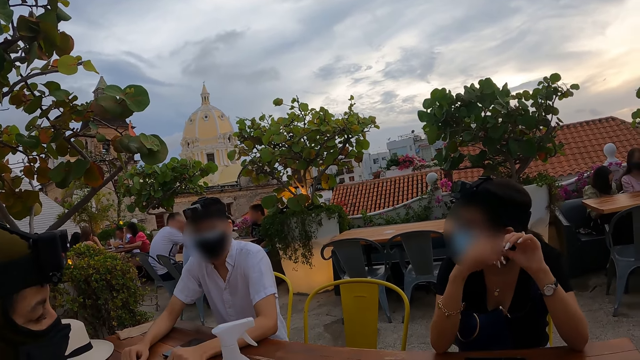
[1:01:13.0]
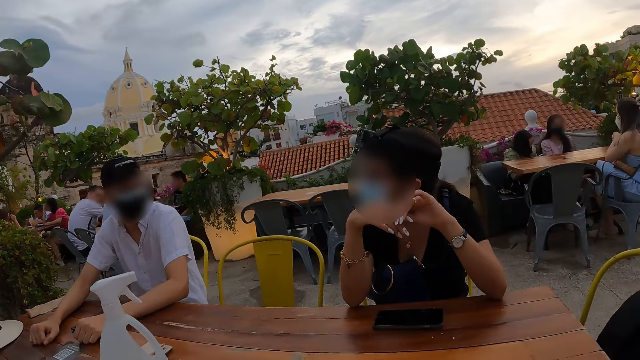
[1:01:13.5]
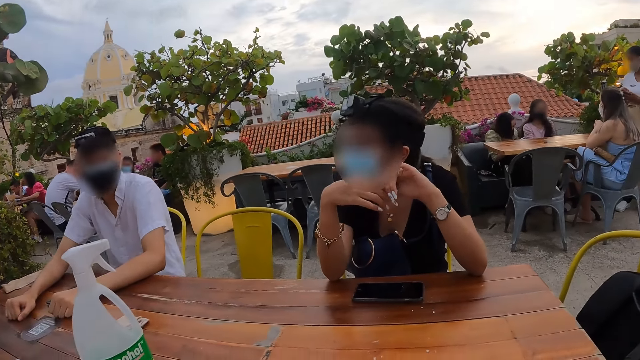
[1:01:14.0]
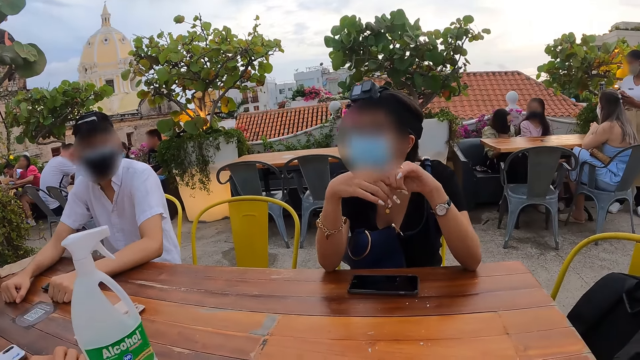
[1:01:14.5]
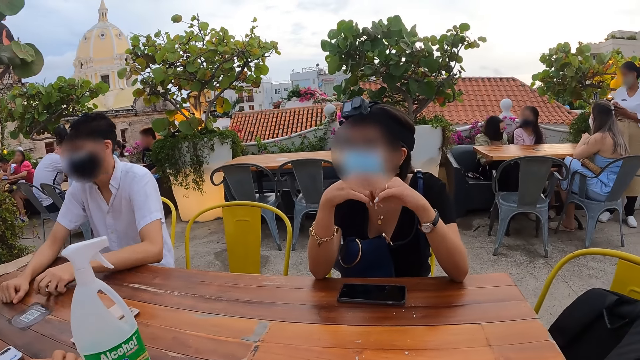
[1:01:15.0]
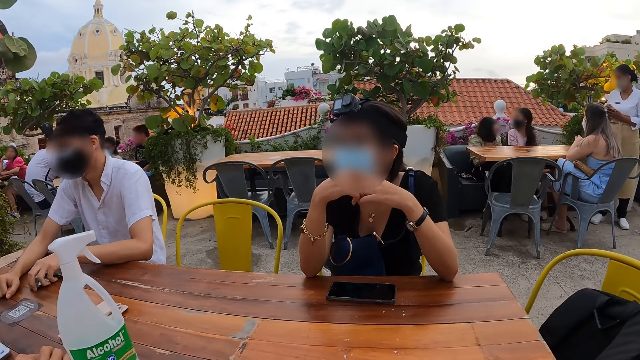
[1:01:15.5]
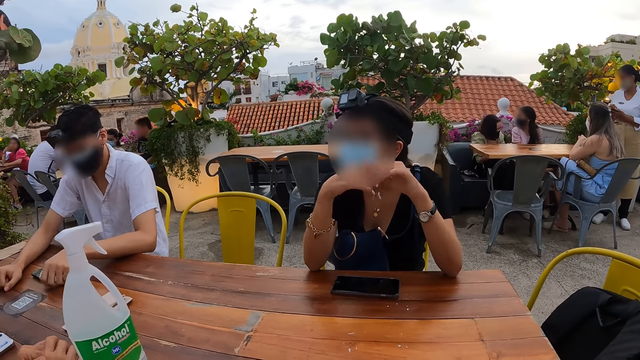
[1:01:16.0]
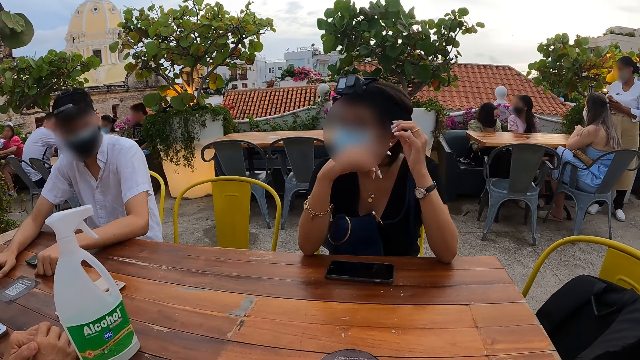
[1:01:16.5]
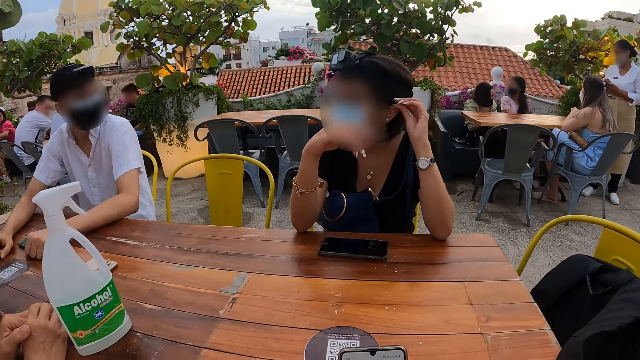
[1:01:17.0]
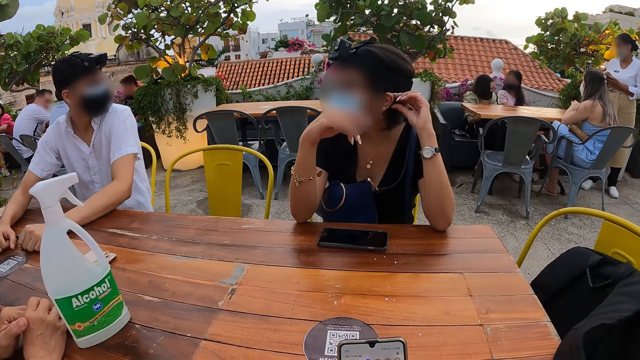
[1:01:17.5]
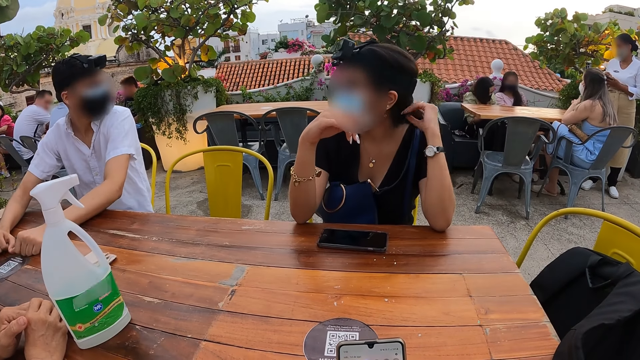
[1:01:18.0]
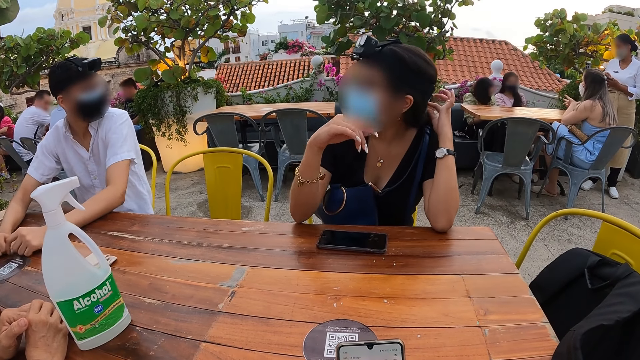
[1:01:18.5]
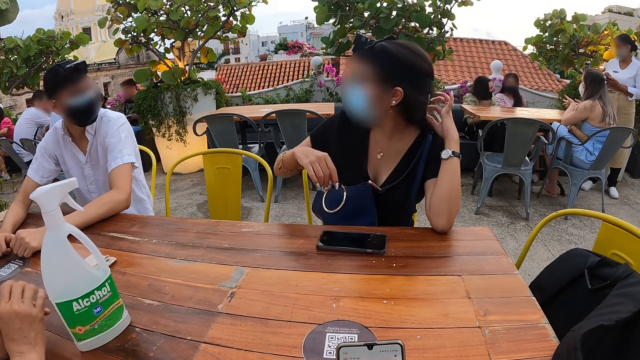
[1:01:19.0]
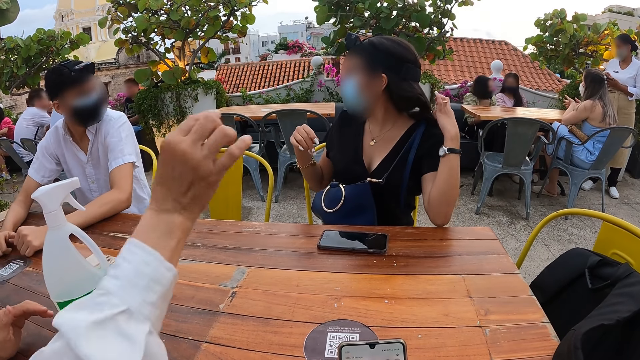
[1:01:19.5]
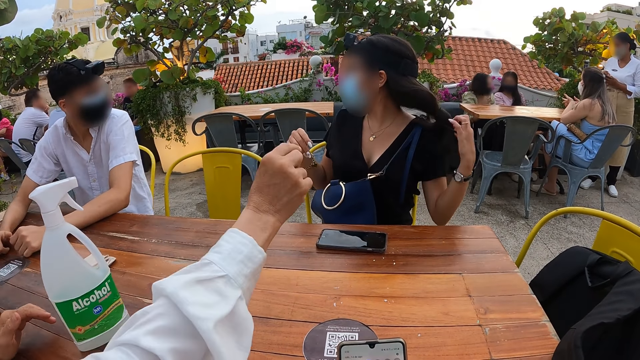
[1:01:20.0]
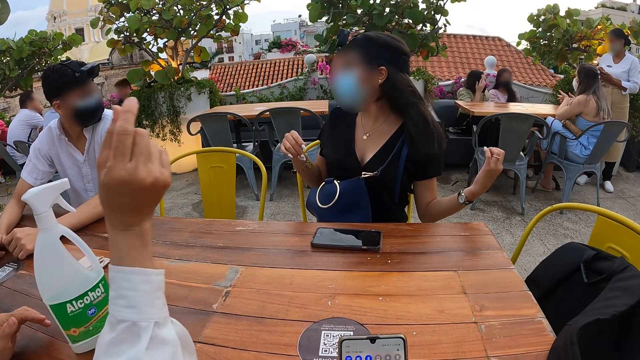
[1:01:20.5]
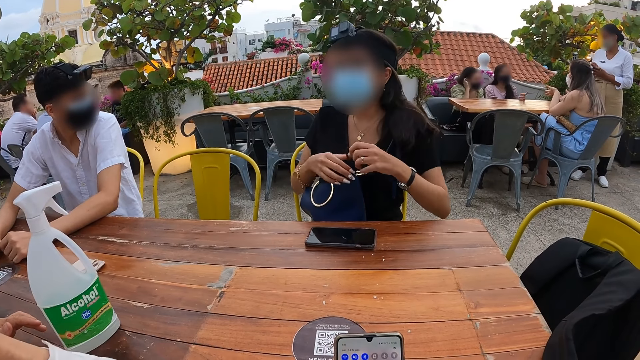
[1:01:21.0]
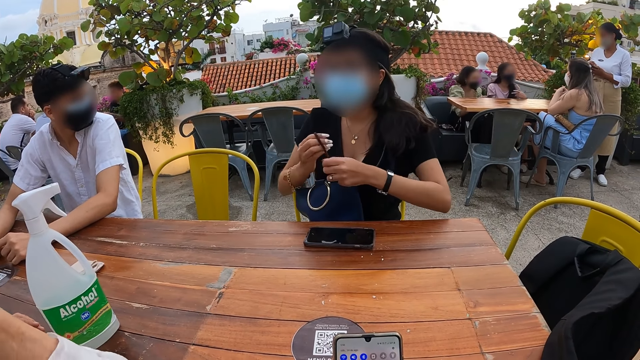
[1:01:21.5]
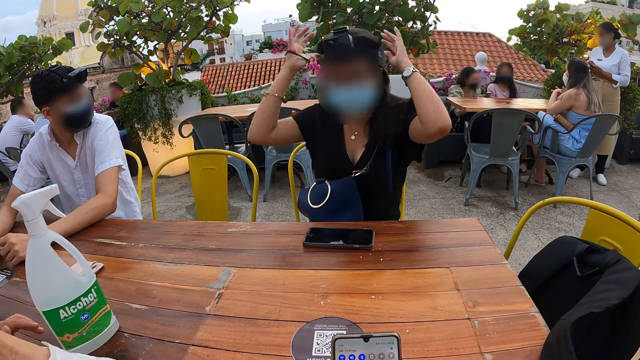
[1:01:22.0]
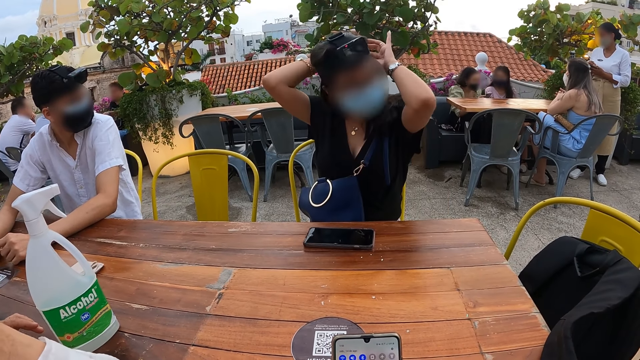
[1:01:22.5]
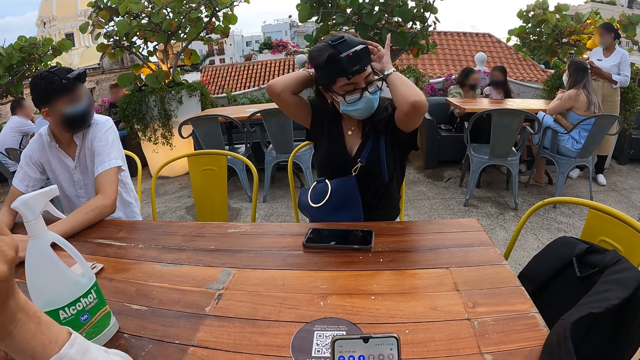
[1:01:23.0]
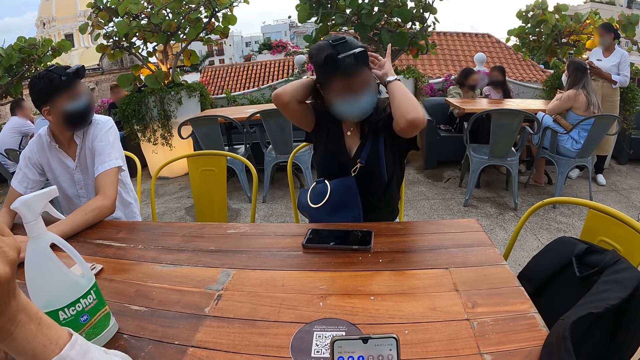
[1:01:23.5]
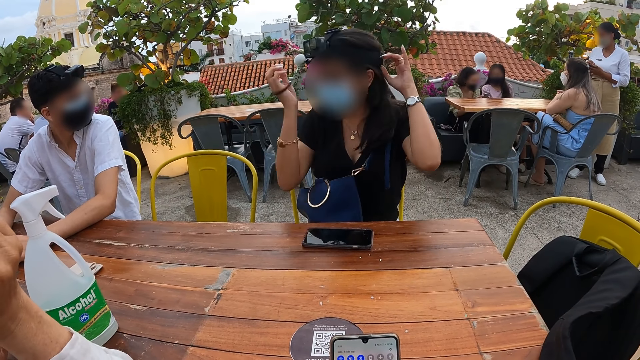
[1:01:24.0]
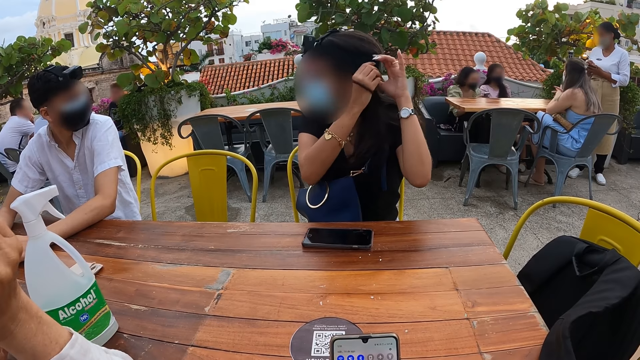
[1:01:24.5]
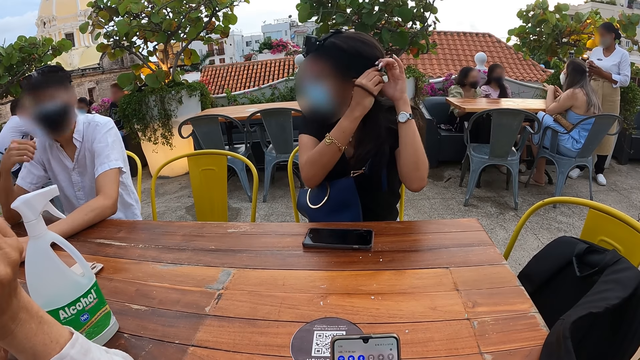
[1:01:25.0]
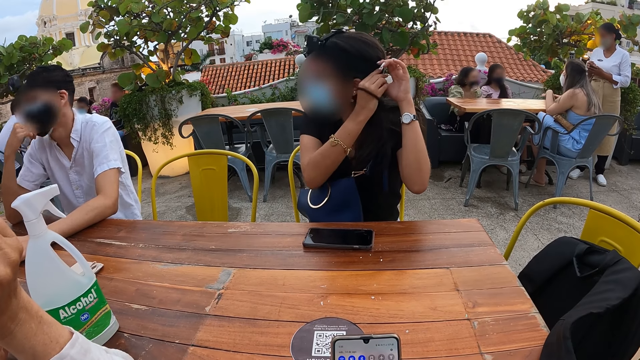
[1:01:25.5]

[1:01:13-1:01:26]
The camera wearer looks at a woman as she is talking. The woman removes a band from her hair with her left hand. She puts the band in her left hand around her right hand. The camera wearer uses the phone. The woman adjusts the camera with her hands.

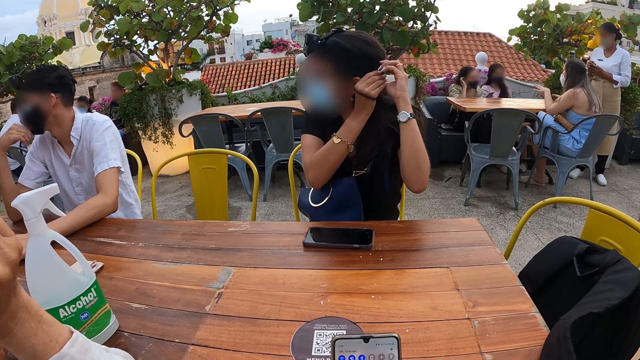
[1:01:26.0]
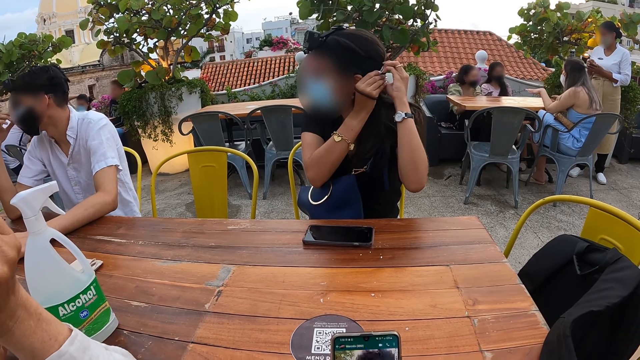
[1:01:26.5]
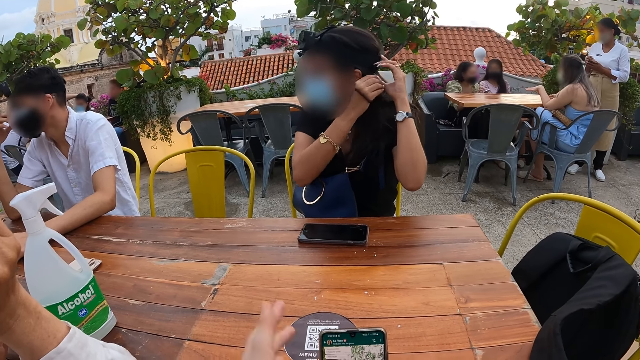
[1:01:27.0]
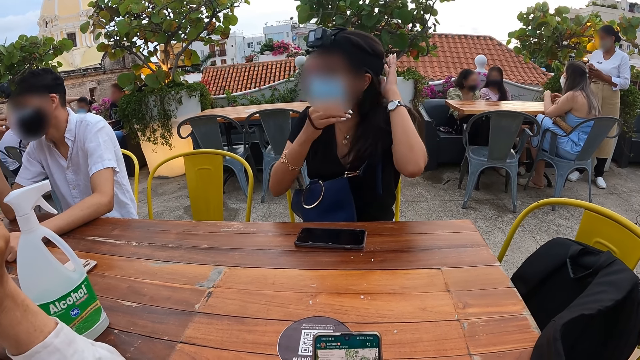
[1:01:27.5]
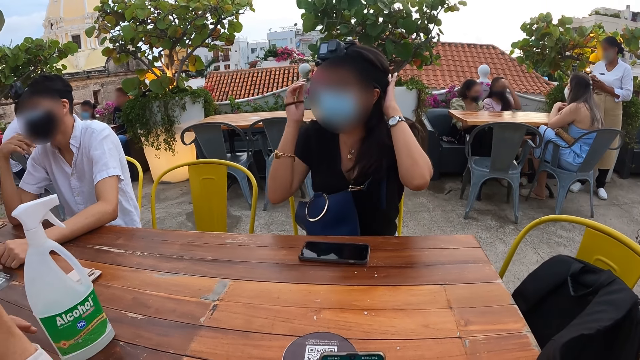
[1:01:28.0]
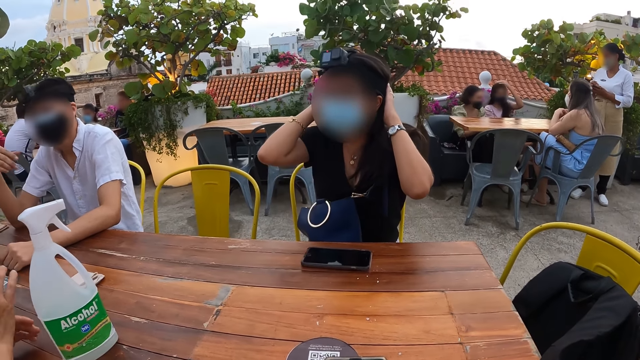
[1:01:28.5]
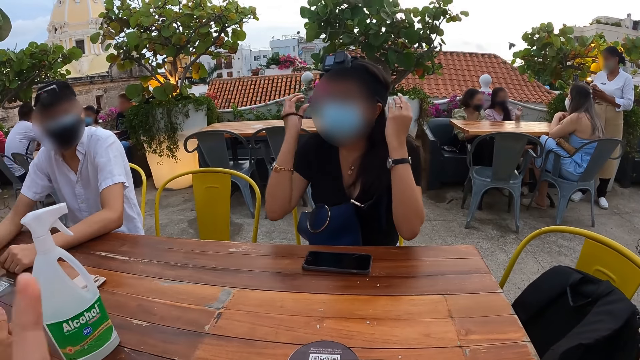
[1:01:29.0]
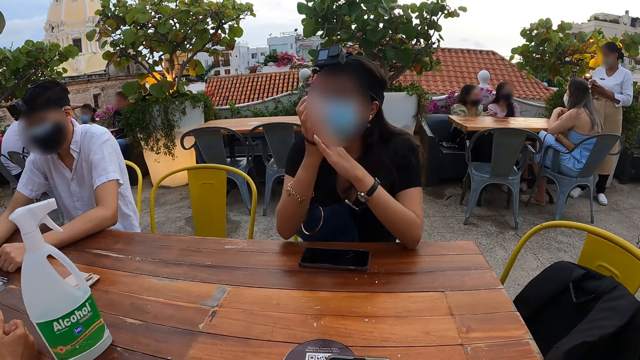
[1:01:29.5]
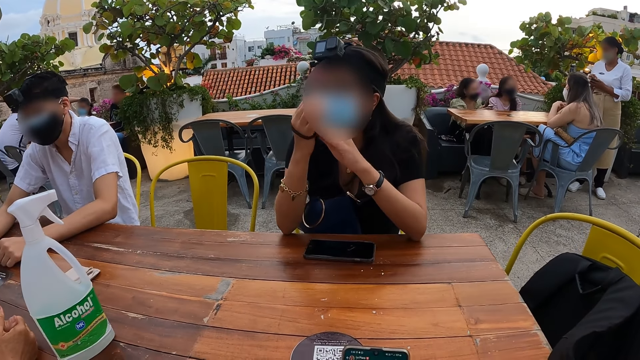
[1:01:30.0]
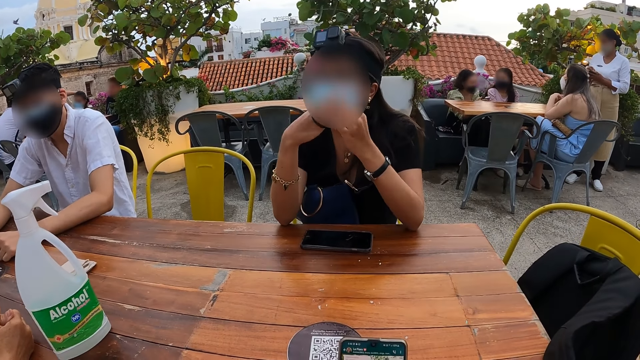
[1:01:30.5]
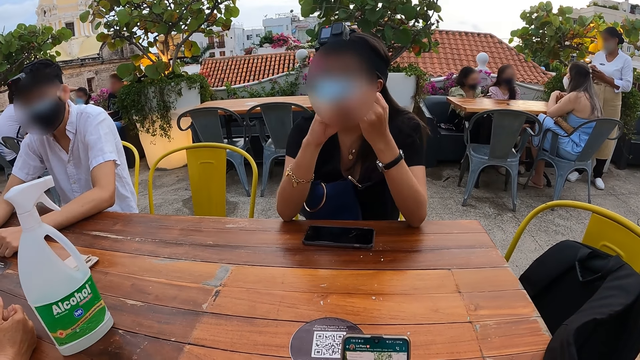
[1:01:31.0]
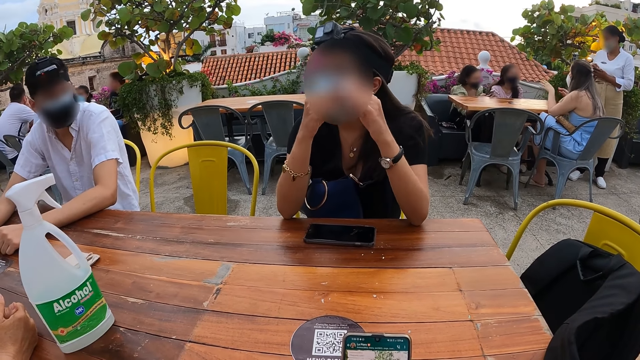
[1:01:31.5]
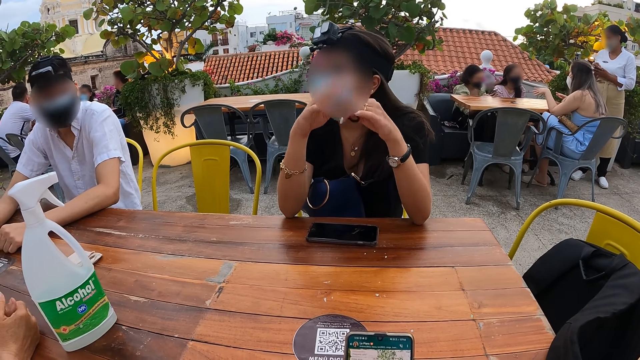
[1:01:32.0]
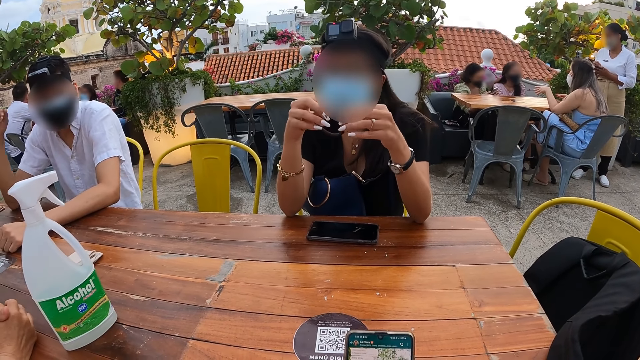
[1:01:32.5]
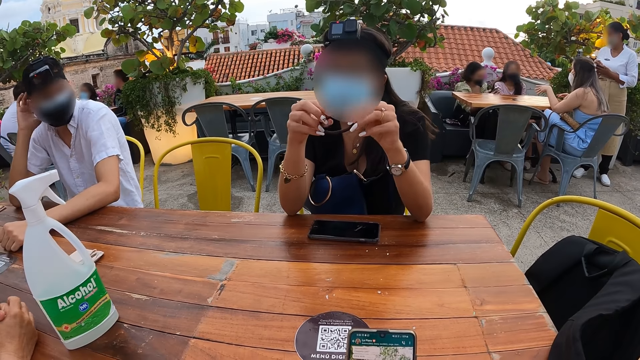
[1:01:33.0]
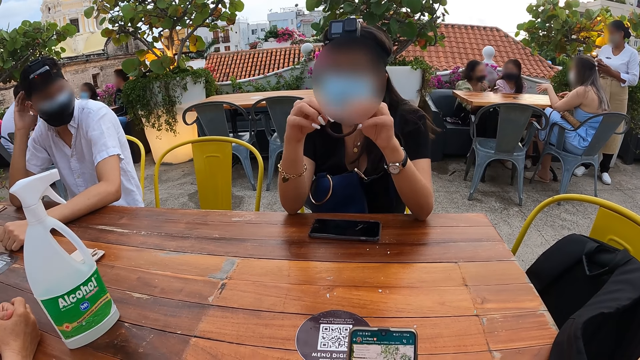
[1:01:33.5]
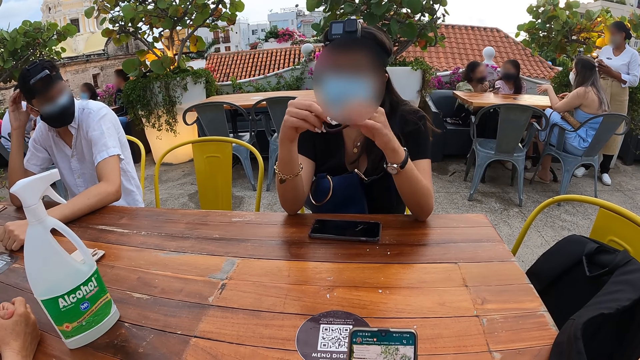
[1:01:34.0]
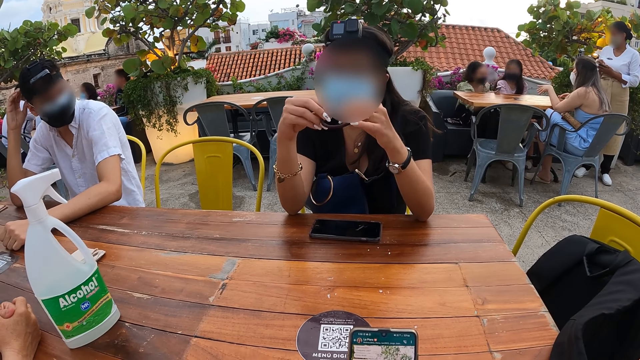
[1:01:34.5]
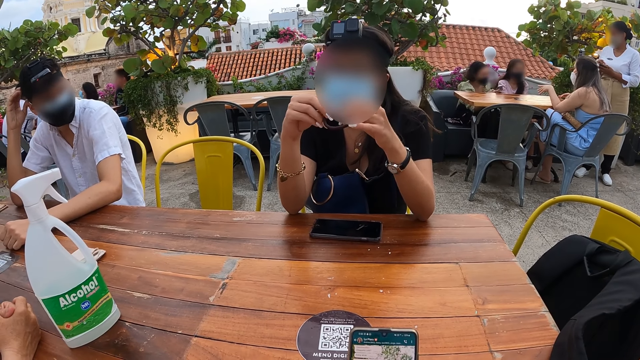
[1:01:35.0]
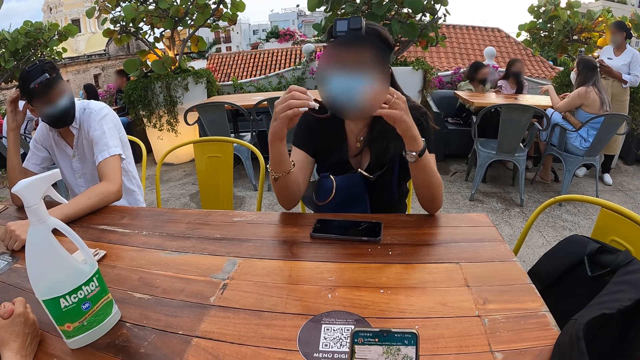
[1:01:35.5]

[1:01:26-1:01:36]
The camera wearer raises the right hand. The woman removes the band in her right hand with her left hand. The woman tugs at the band with her hands.
